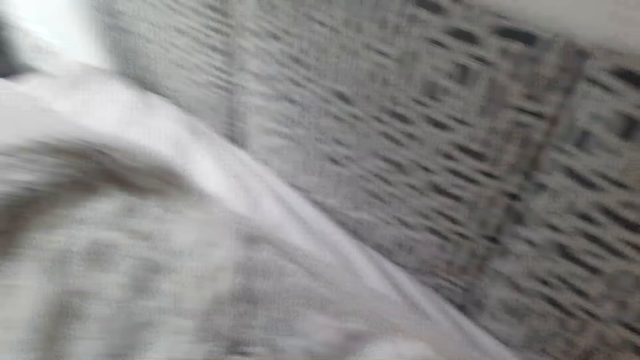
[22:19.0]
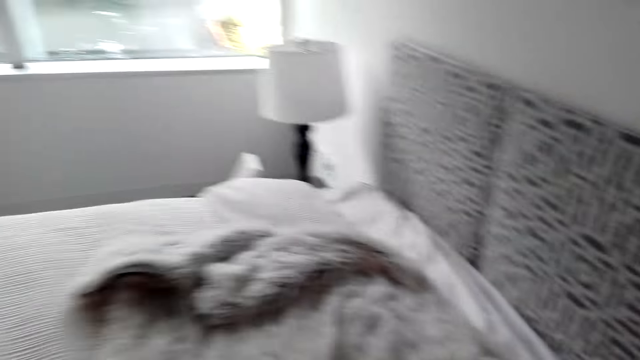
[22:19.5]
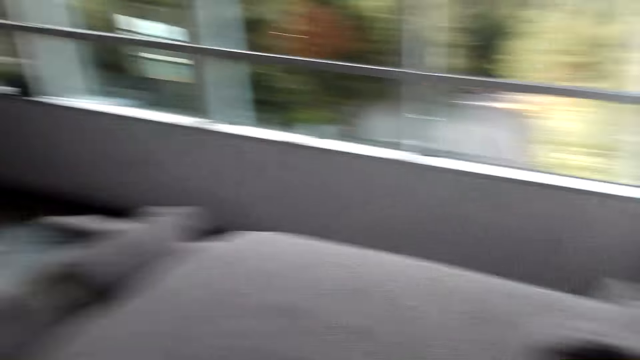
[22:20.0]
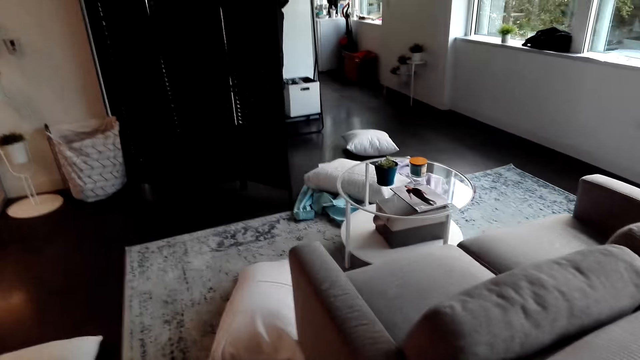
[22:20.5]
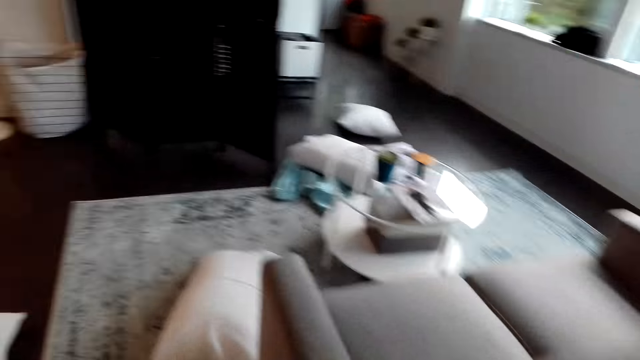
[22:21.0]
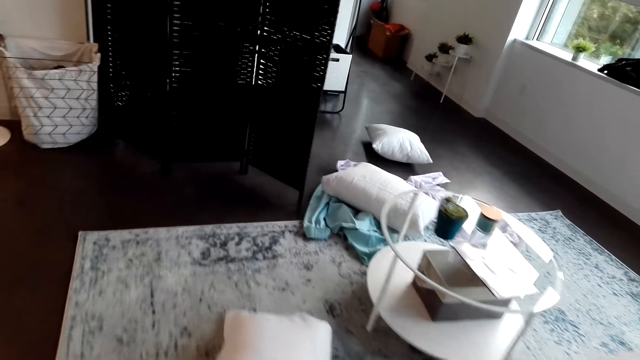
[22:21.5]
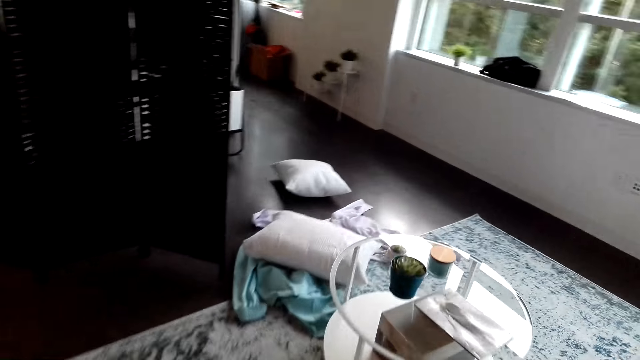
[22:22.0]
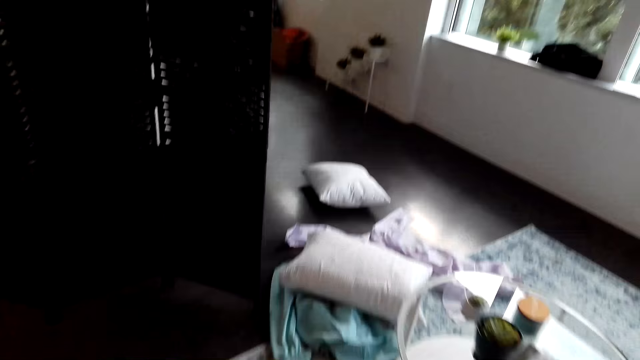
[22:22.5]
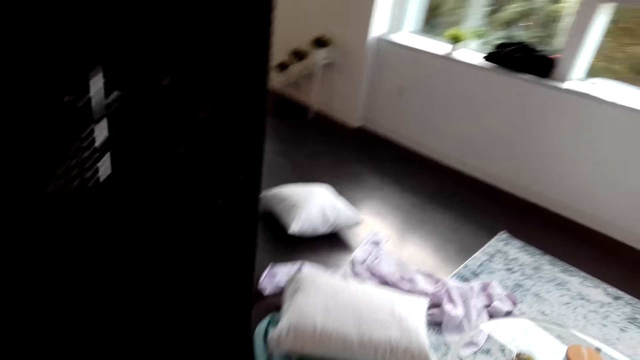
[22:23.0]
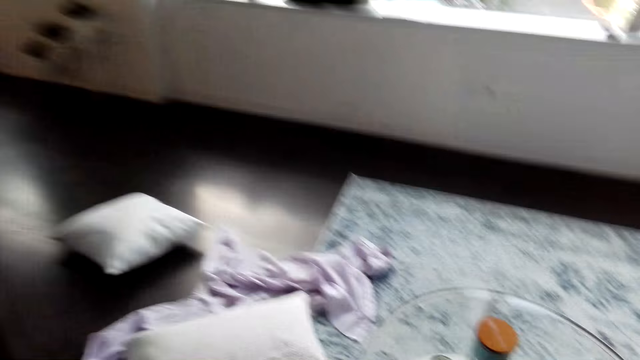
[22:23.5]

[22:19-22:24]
The camera wearer makes the bed with the blanket. They walk in the bedroom.

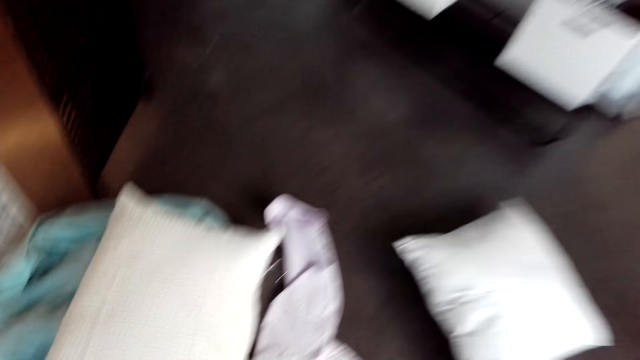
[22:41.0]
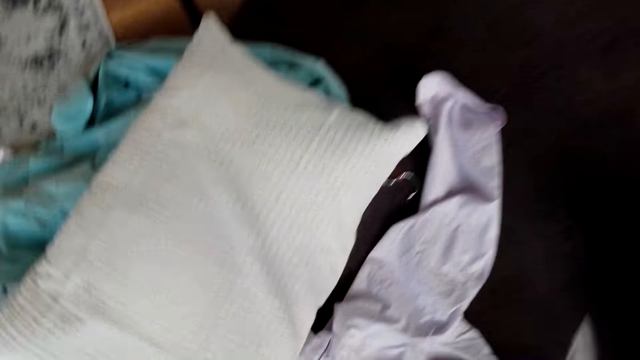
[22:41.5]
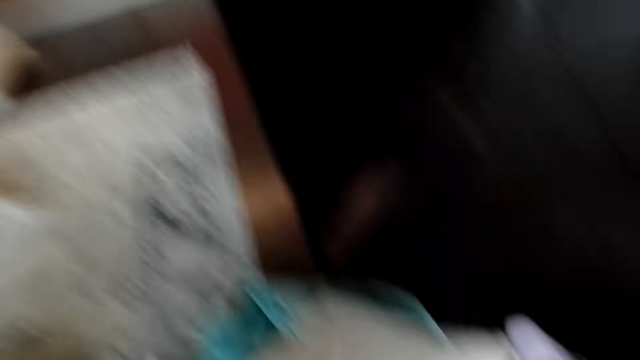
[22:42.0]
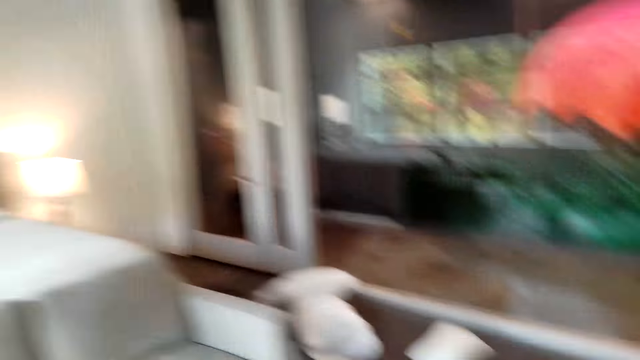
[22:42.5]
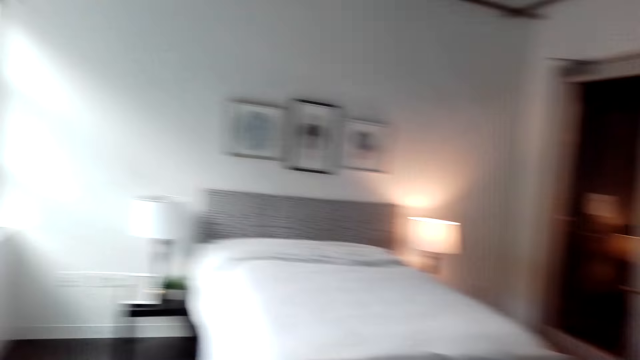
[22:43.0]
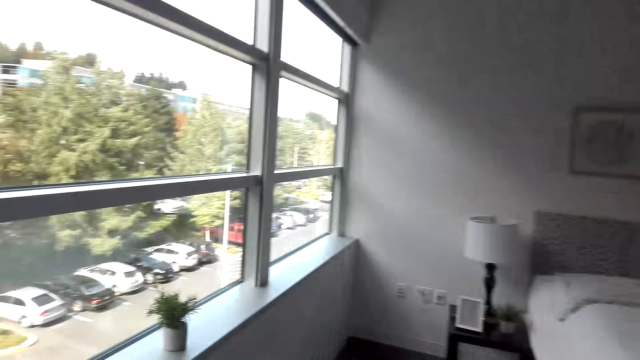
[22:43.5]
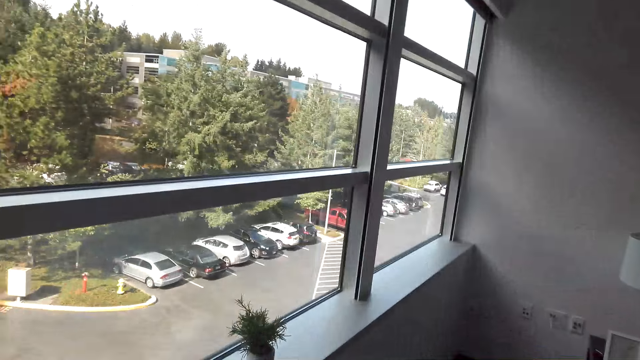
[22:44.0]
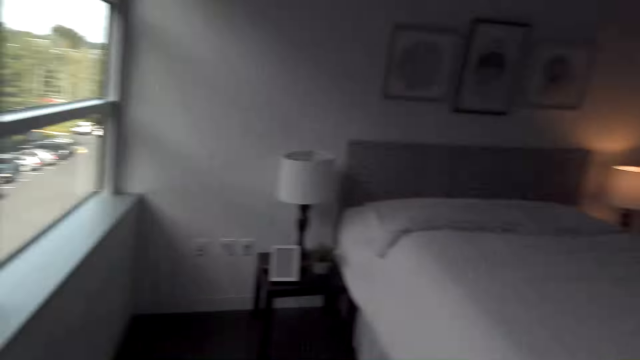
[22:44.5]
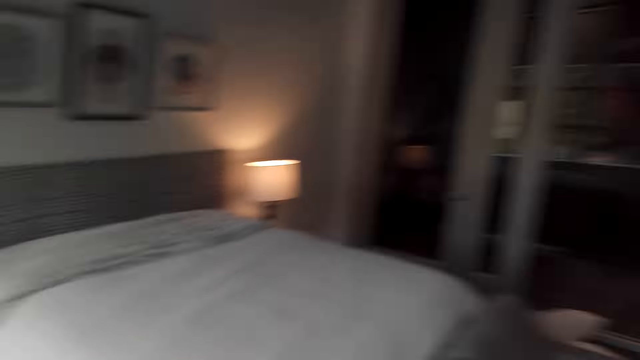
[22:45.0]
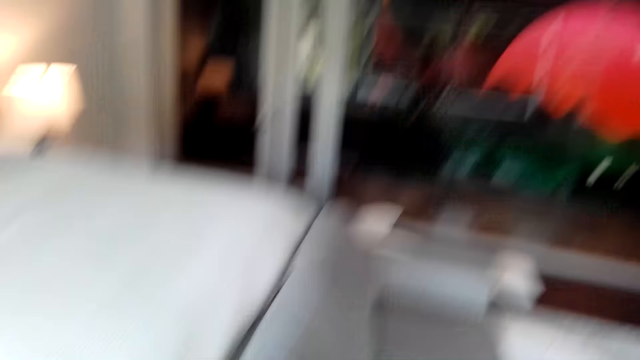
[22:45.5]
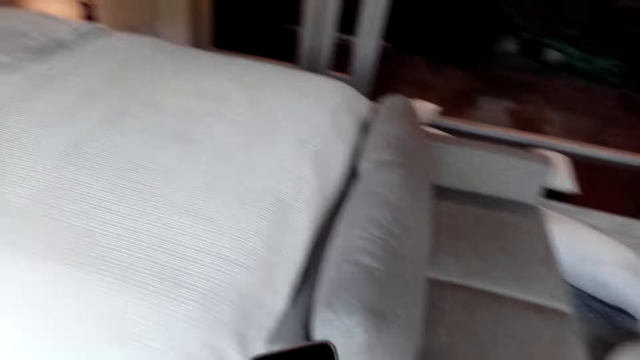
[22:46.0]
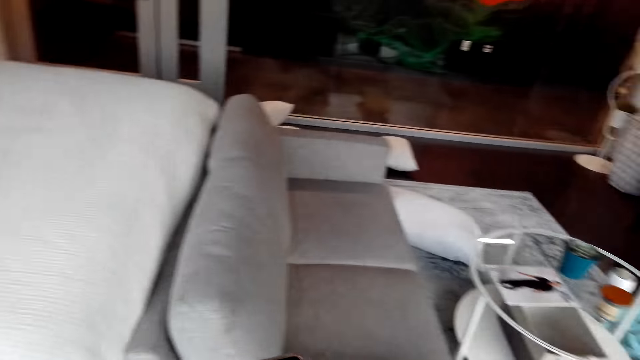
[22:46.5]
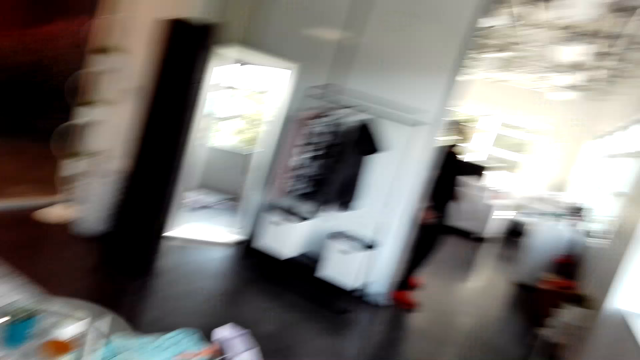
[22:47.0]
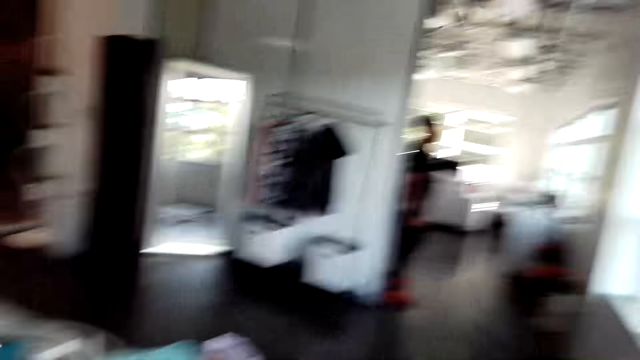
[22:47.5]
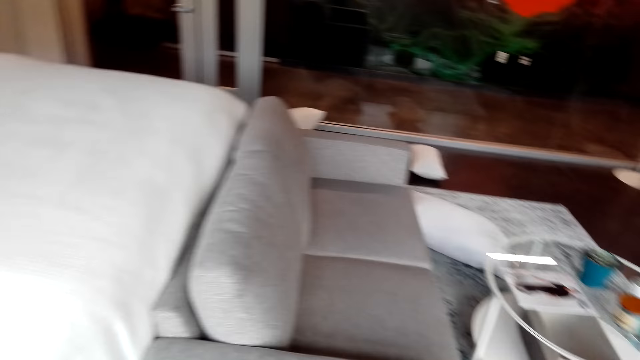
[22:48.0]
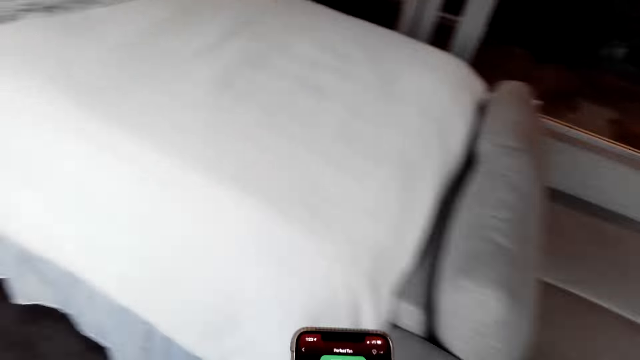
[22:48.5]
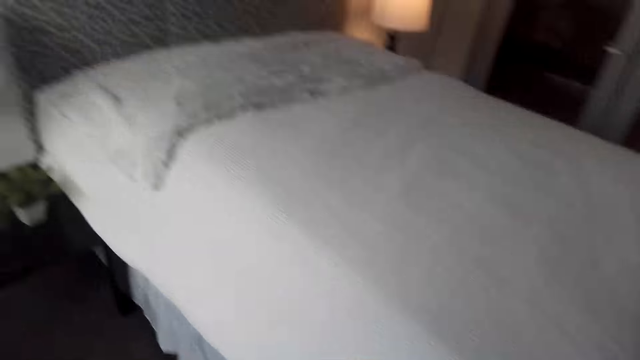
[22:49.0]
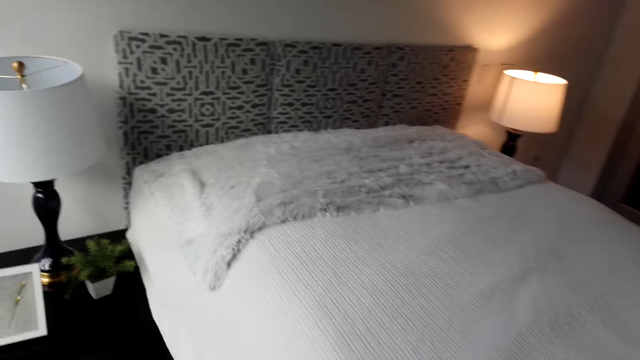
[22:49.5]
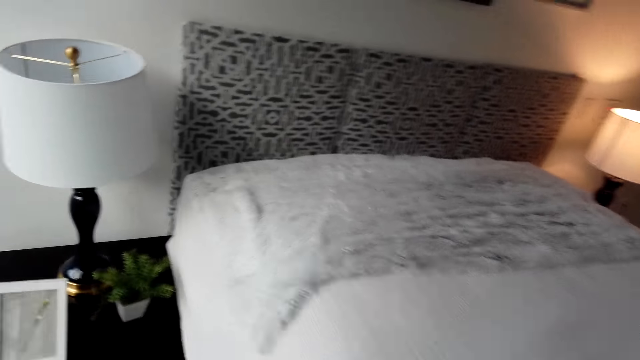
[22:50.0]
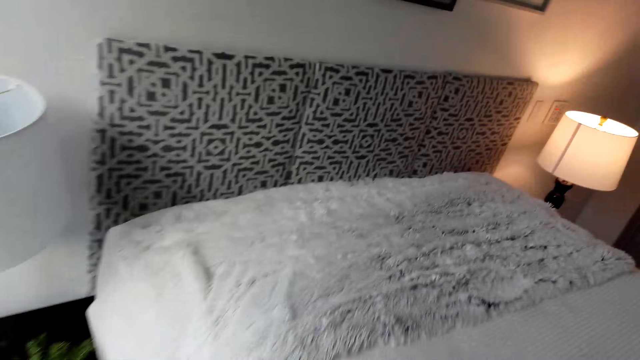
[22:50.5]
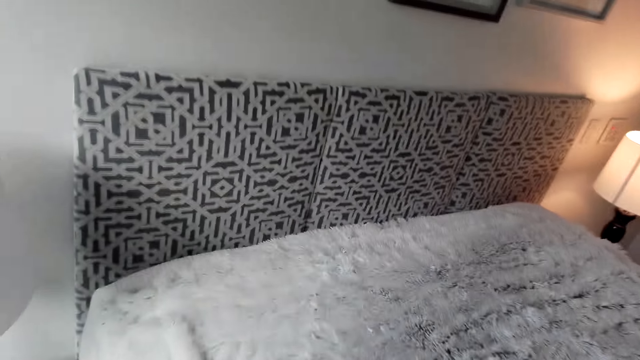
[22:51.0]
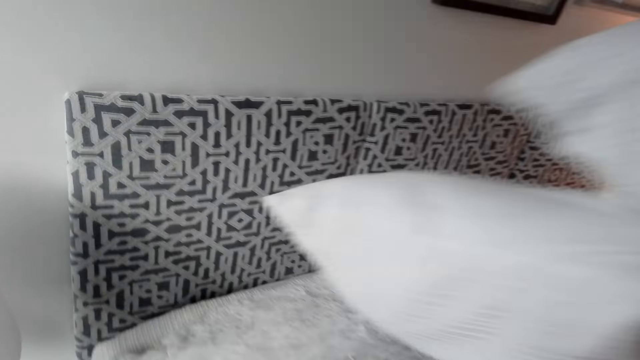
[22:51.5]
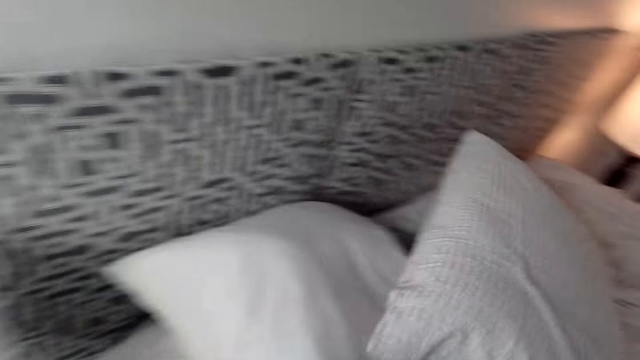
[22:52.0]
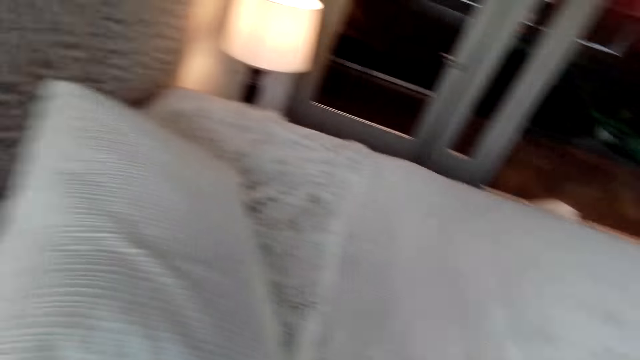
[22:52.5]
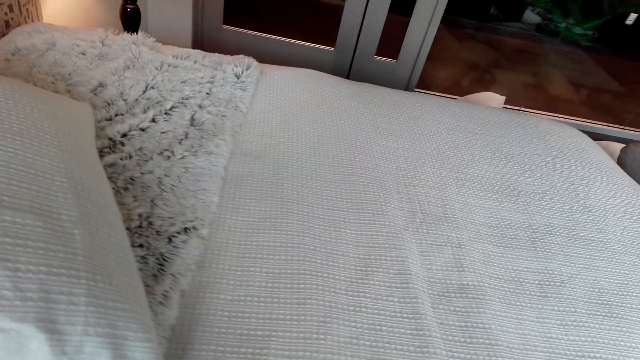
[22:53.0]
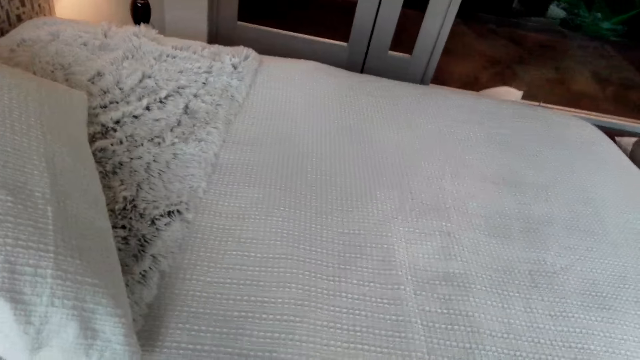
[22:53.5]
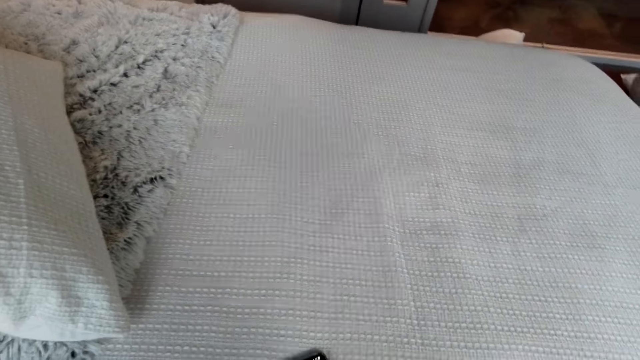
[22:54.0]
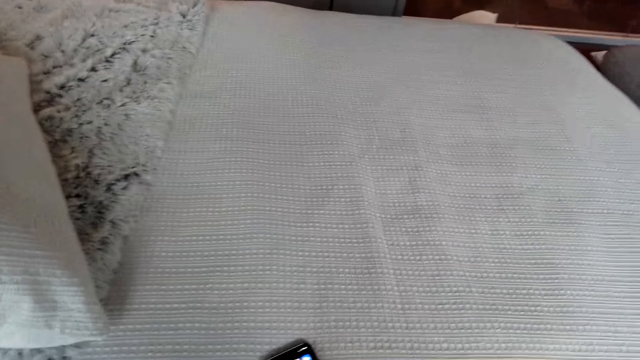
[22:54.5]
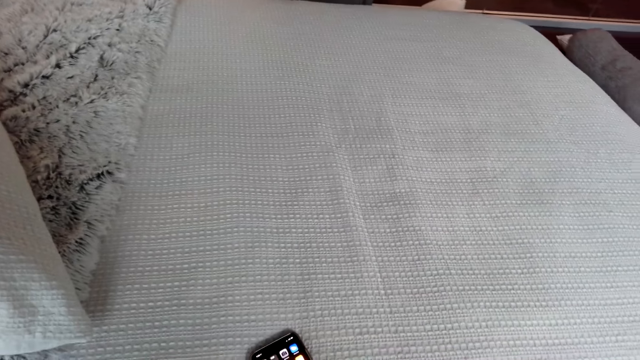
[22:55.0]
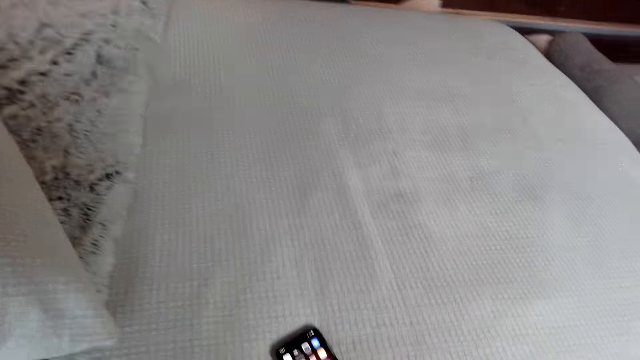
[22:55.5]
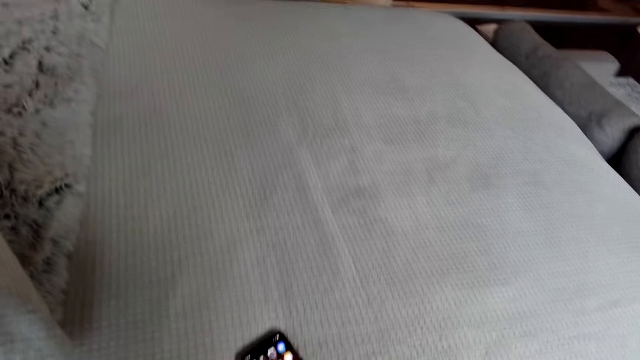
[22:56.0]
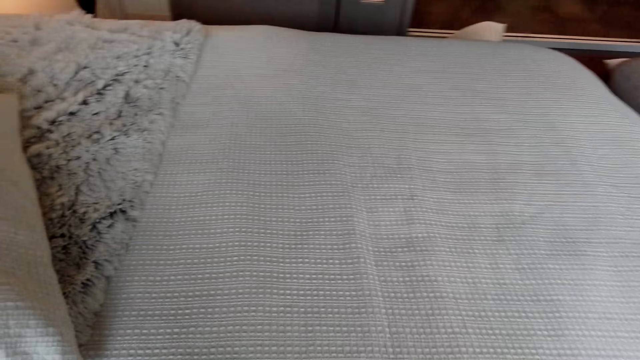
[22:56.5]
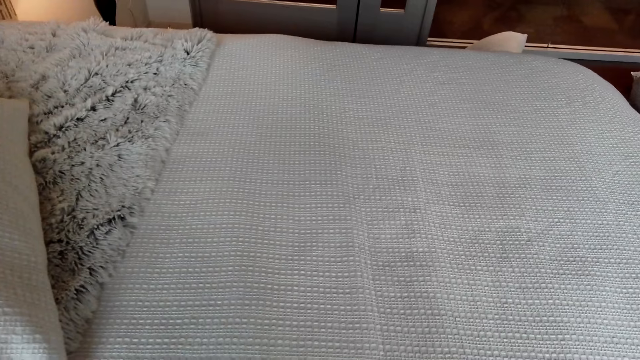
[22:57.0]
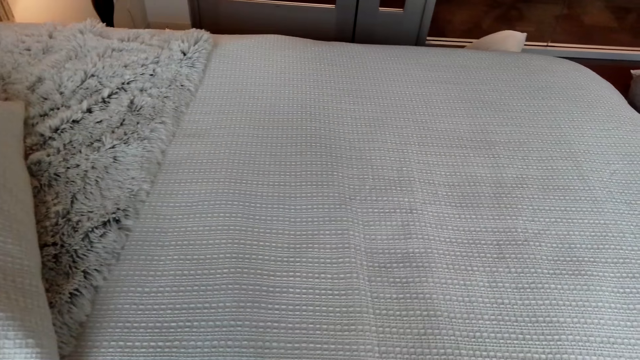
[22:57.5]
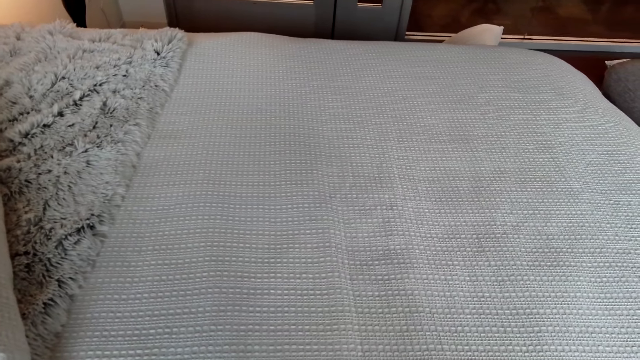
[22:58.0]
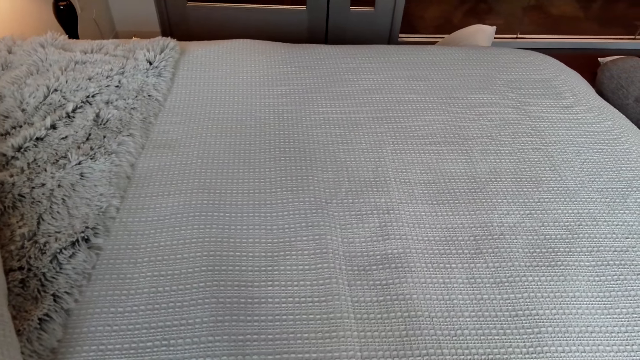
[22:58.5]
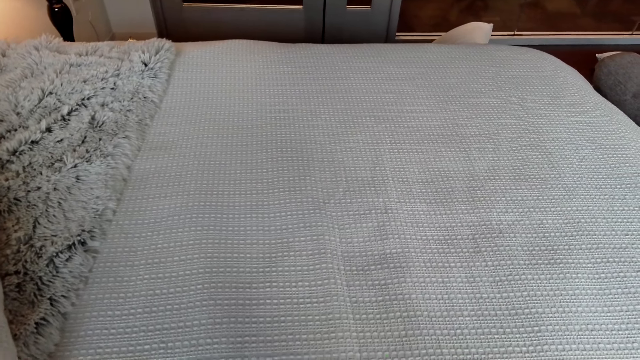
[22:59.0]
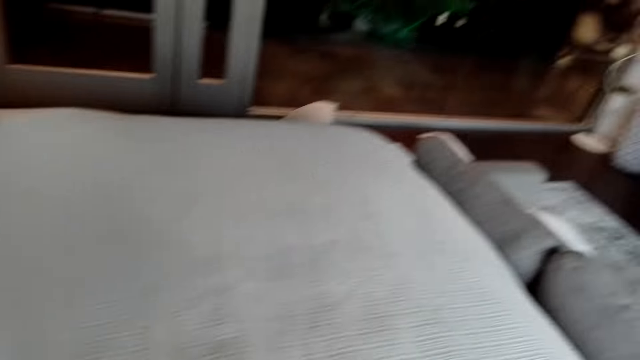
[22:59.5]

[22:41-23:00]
The camera wearer picks up pillows from the floor. They walk around. They converse with a man. The camera wearer puts the pillows on the bed. They use a phone on the bed. They look at the bed. The man converses with the camera wearer.
